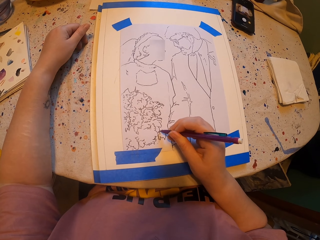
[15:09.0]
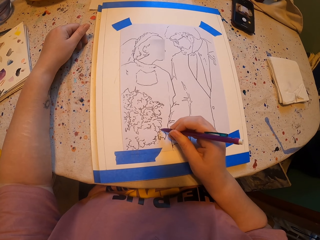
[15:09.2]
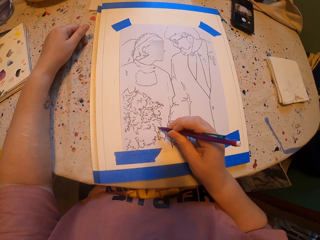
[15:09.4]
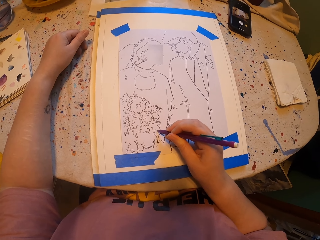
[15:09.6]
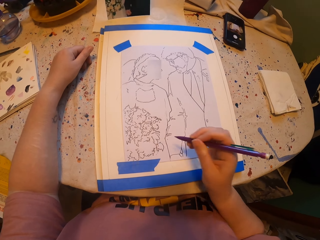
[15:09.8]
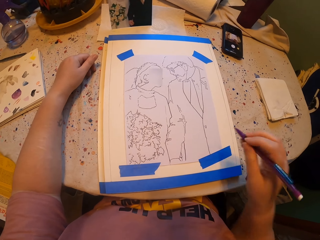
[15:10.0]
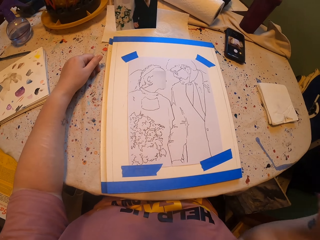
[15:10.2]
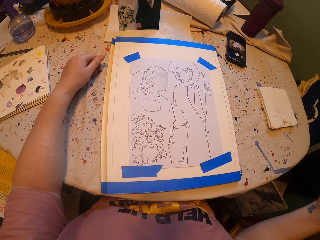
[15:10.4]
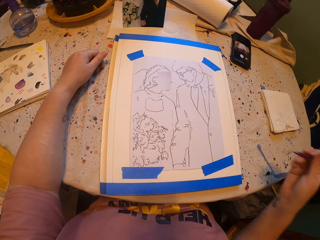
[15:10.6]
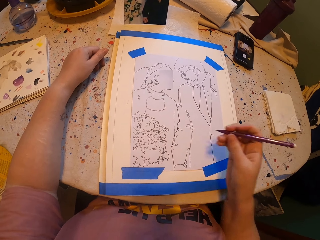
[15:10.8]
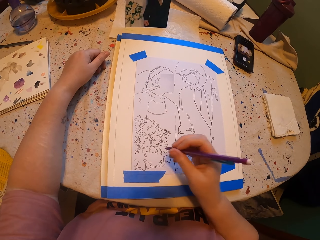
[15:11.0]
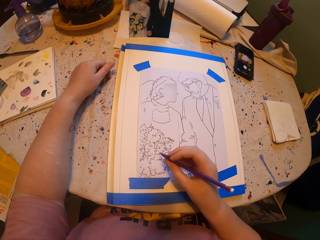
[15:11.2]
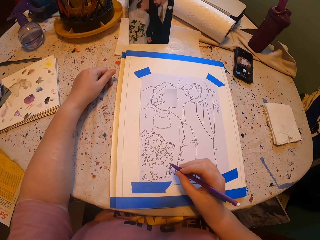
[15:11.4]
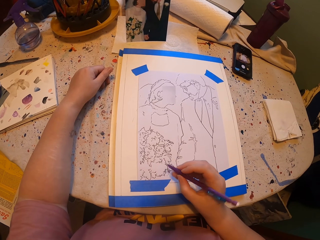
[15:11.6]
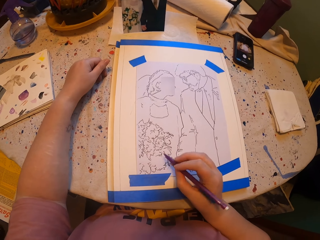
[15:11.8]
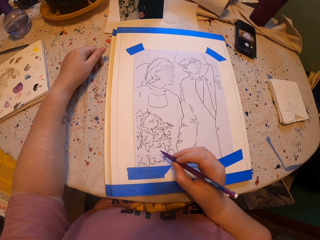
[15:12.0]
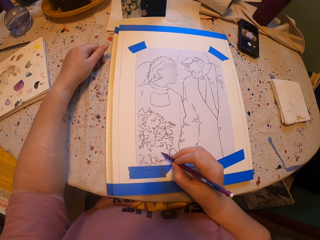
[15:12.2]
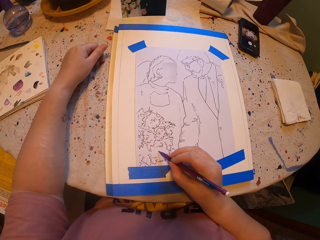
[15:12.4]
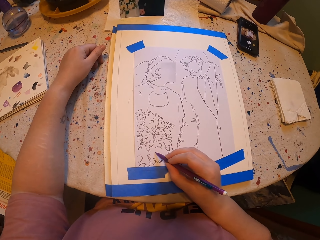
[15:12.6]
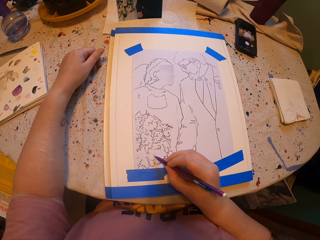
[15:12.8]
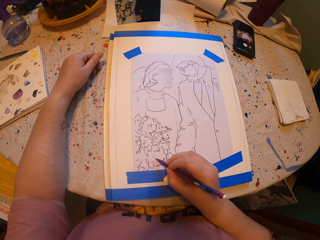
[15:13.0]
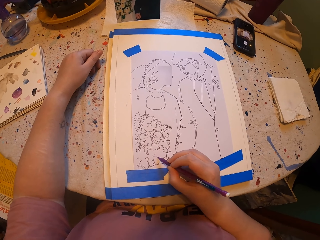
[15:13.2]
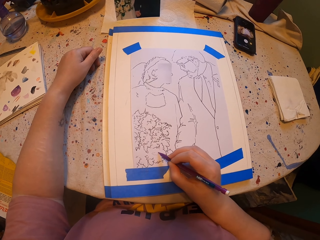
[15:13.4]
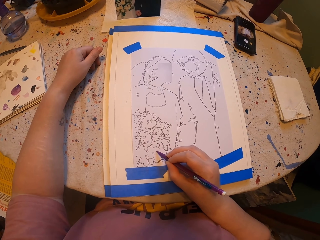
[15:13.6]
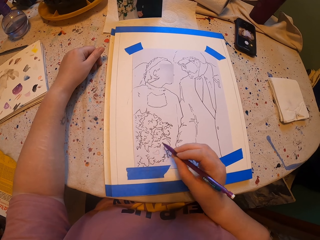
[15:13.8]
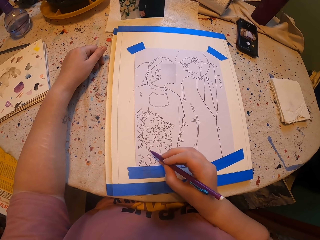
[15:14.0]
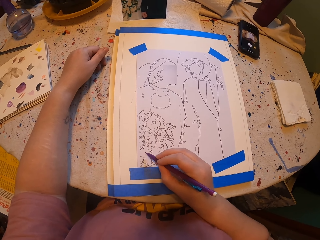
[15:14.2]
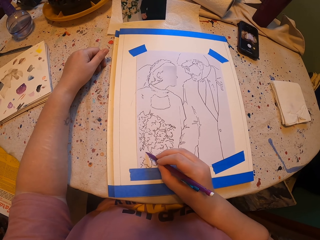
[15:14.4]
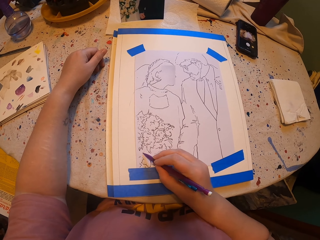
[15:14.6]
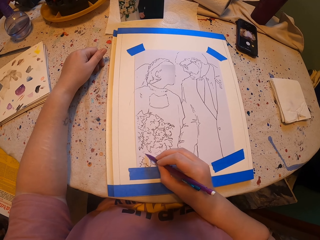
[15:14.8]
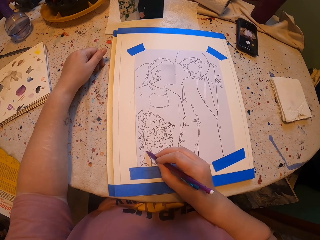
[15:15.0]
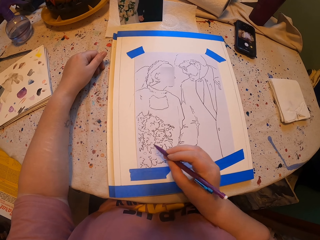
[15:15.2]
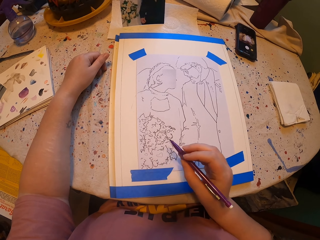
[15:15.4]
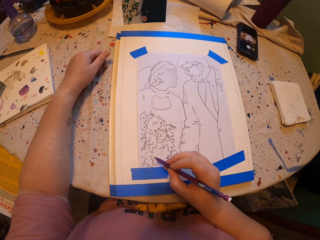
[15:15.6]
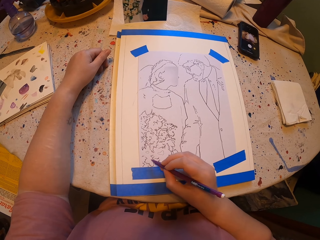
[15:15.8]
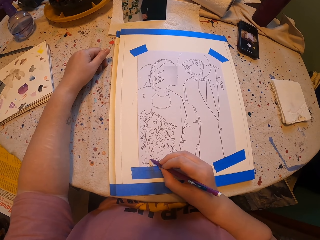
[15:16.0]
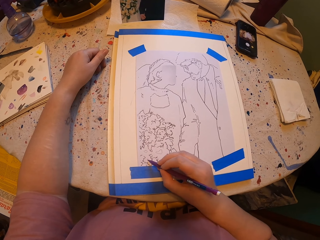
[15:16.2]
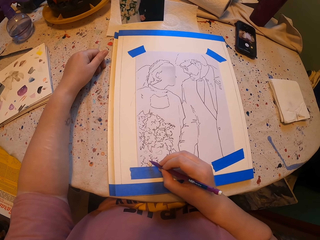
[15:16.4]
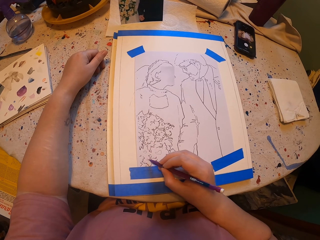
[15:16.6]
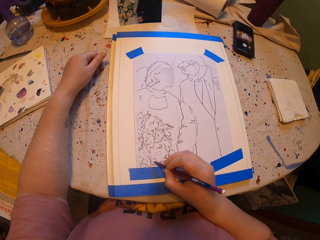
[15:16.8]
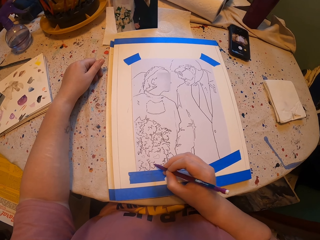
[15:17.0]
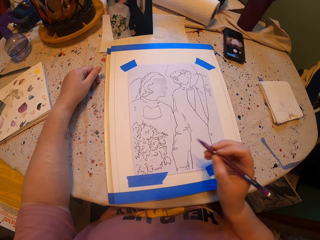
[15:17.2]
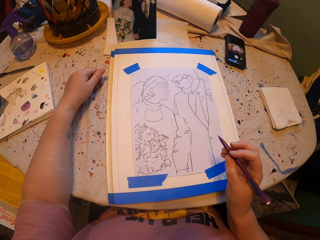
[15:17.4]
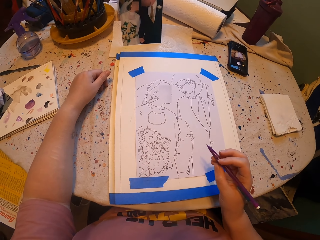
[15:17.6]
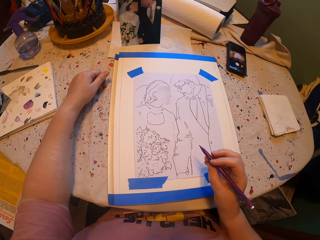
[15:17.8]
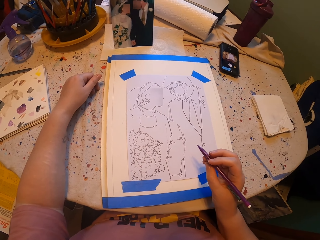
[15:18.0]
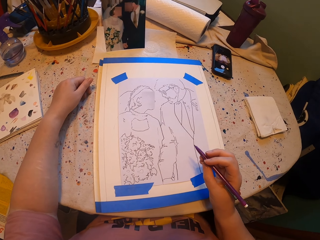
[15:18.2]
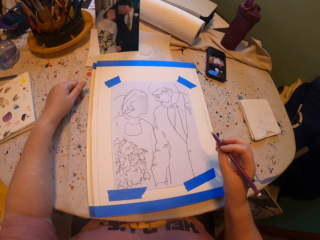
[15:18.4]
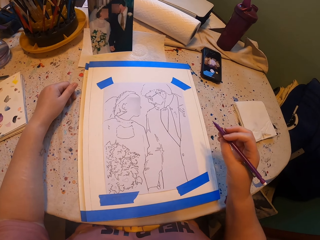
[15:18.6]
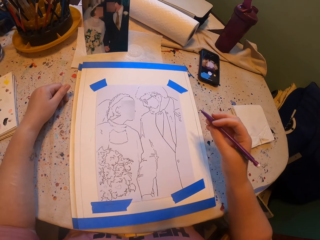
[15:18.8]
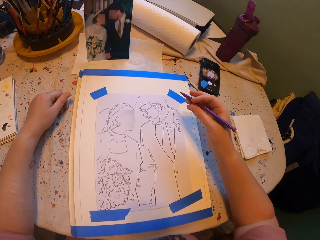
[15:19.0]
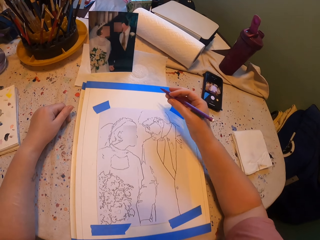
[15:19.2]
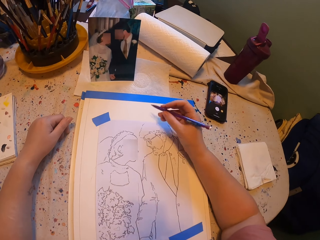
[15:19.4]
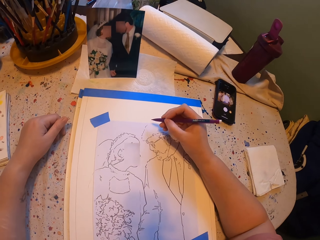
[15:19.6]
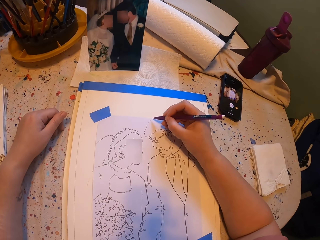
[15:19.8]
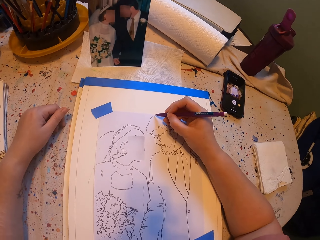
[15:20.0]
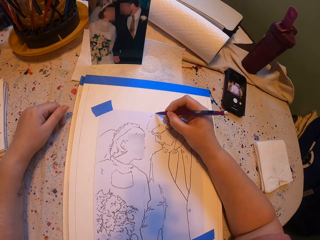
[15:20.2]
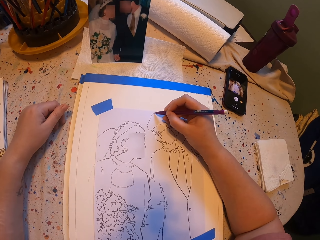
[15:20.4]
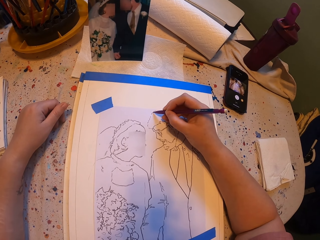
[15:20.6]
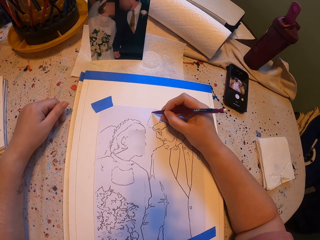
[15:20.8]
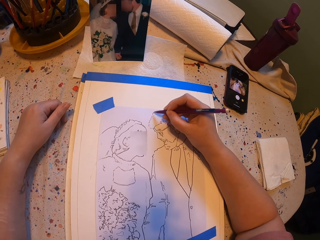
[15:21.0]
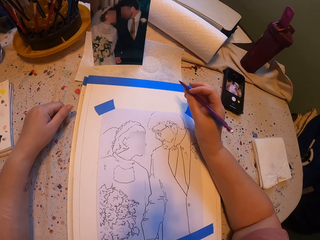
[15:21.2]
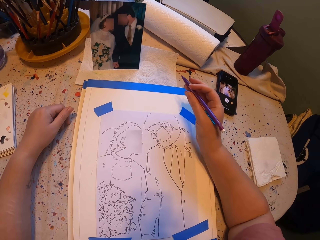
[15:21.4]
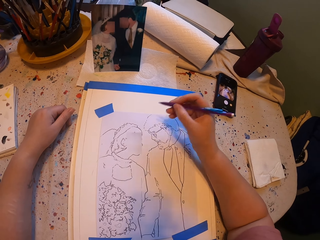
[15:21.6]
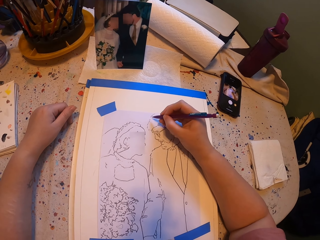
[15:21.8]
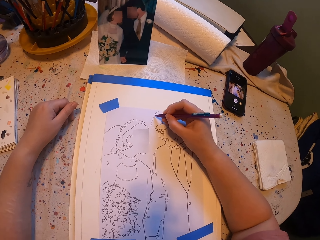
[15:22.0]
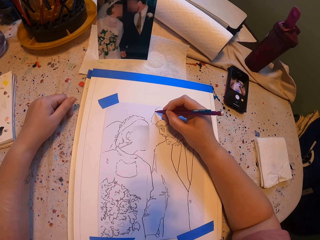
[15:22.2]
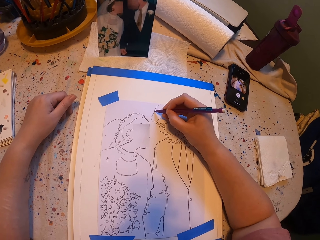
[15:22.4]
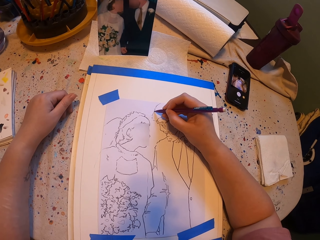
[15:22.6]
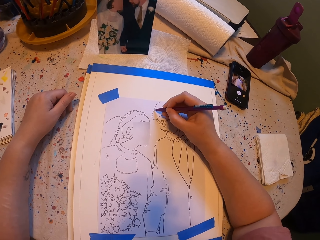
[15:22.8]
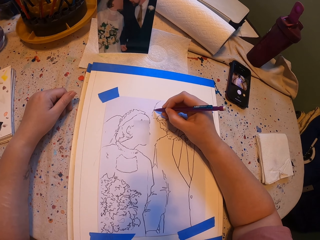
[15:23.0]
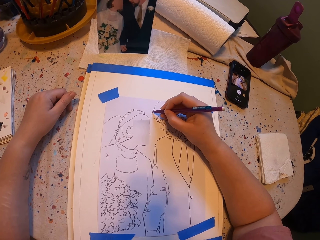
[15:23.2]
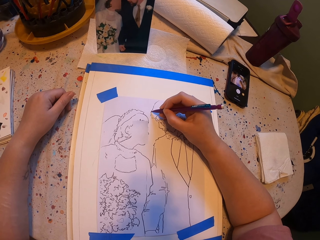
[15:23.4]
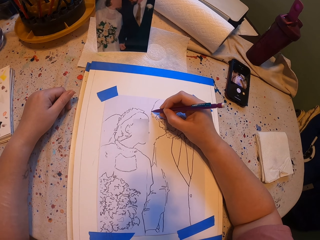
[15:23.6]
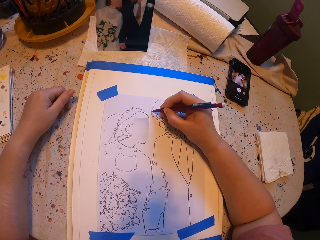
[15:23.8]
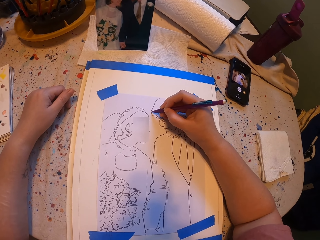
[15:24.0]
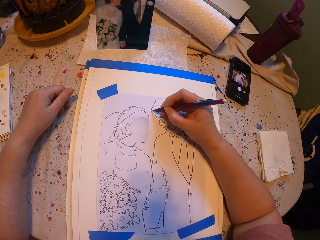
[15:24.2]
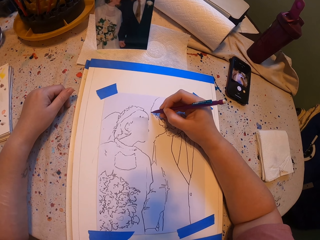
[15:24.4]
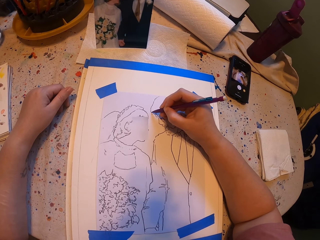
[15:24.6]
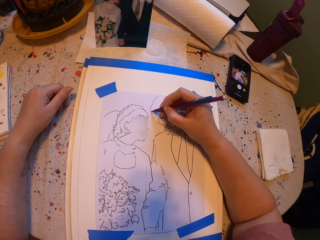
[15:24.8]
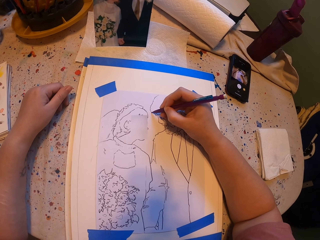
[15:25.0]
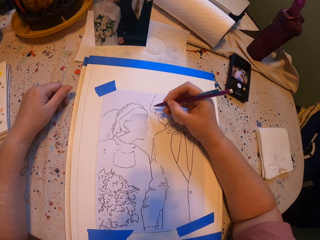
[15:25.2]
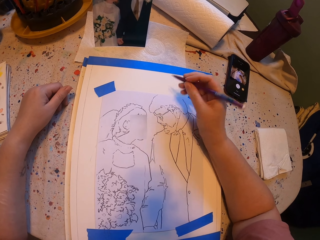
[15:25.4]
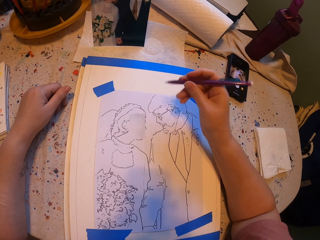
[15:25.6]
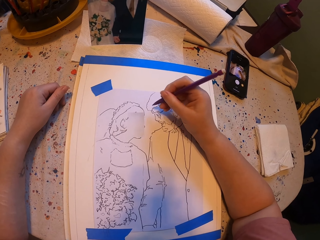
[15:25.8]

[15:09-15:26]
The camera wearer raises a hand. They draw a drawing. They raise the hand. They draw the drawing.

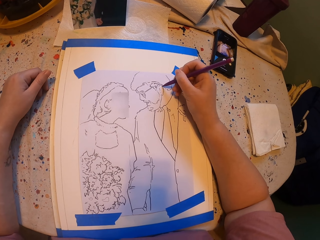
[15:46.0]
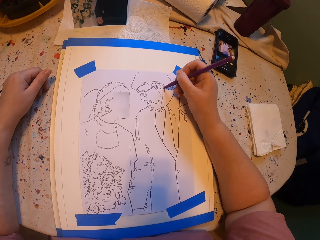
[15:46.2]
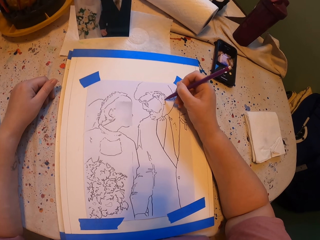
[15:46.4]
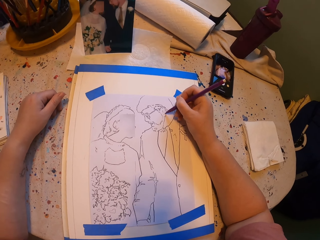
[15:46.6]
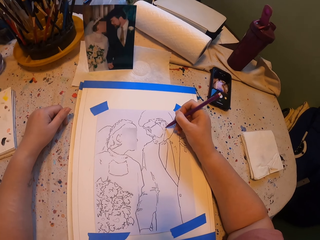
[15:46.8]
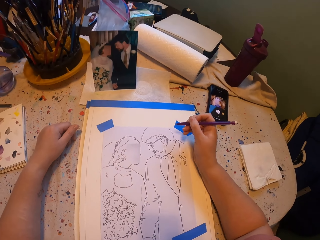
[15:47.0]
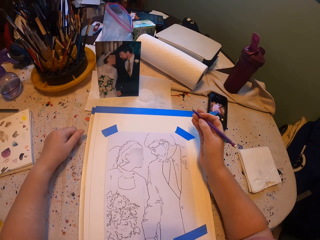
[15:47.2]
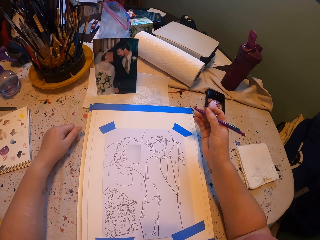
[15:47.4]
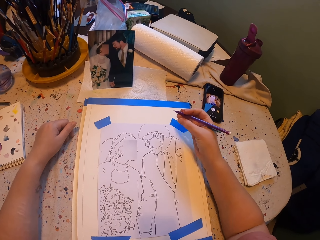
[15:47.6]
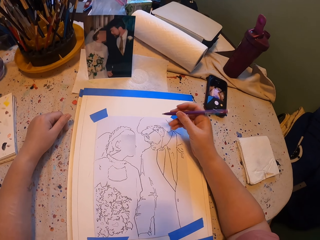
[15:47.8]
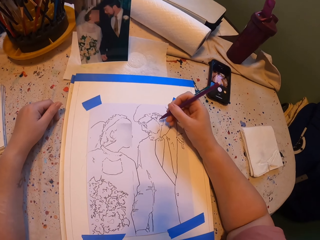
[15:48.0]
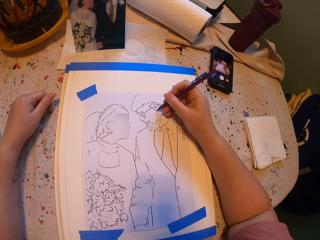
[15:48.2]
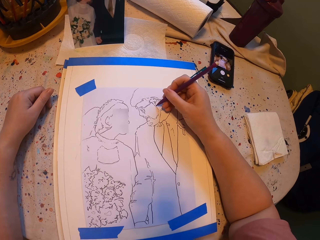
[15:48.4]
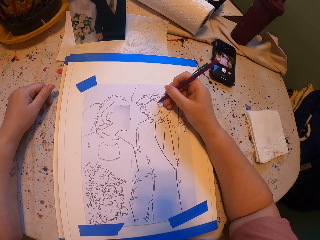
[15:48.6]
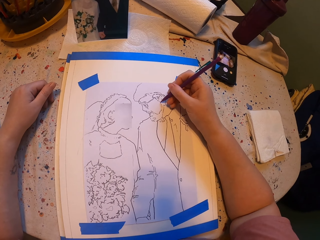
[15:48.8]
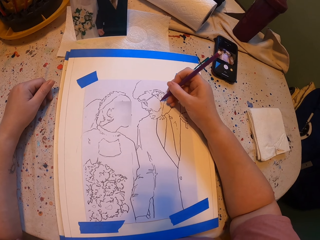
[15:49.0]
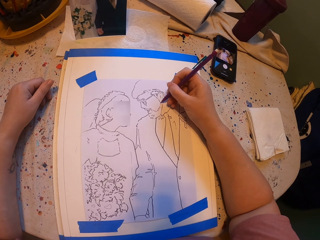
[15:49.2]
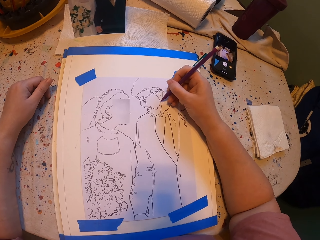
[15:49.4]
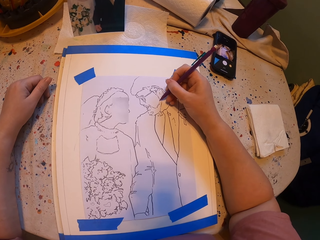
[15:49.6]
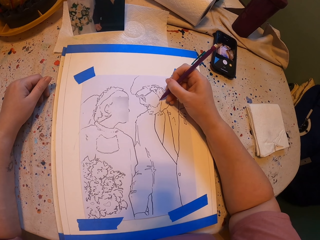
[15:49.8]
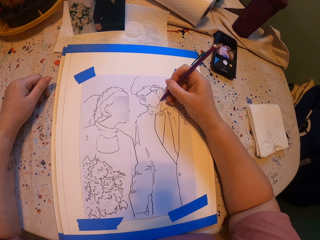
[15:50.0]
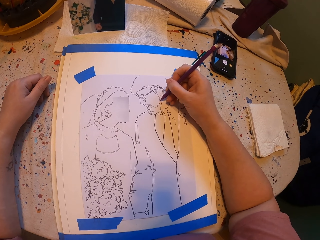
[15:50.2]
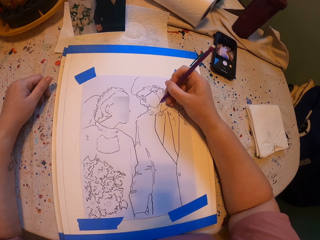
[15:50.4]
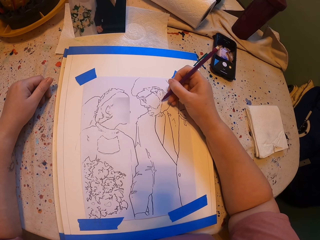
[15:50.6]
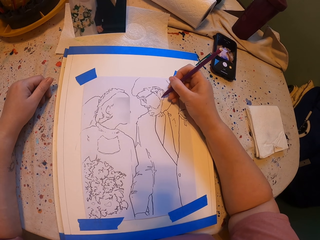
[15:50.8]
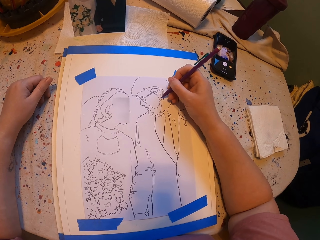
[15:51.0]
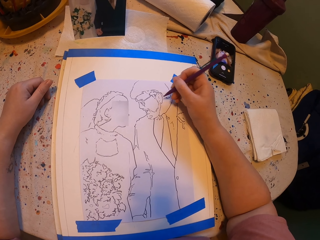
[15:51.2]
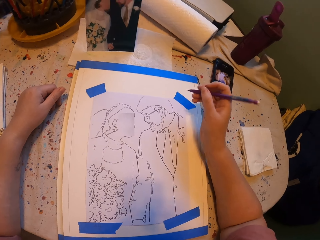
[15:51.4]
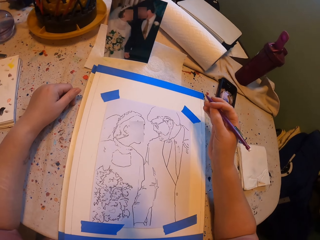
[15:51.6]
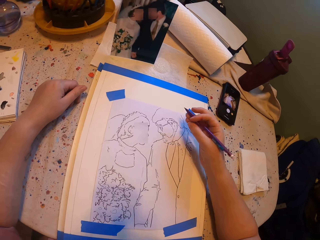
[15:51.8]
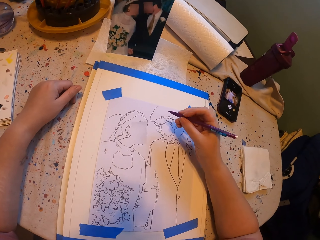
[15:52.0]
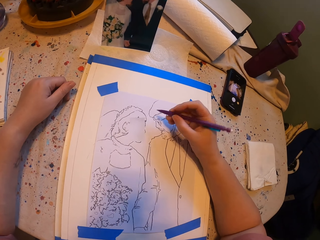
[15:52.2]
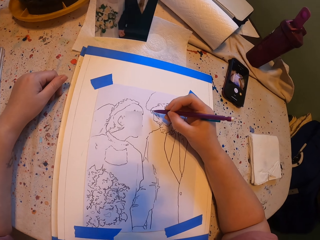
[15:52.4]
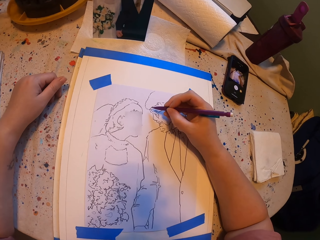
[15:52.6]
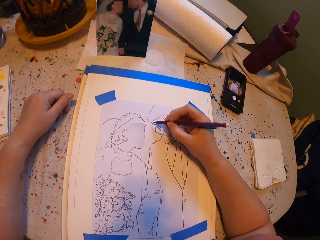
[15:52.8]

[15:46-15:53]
The camera wearer raises a hand. They draw a drawing. They raise the hand.
